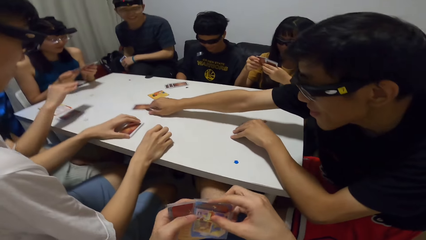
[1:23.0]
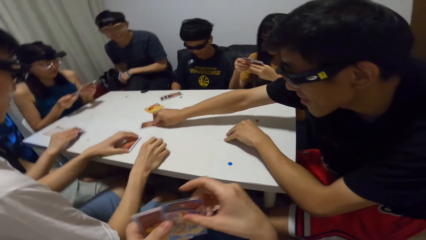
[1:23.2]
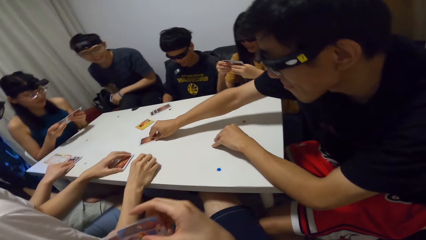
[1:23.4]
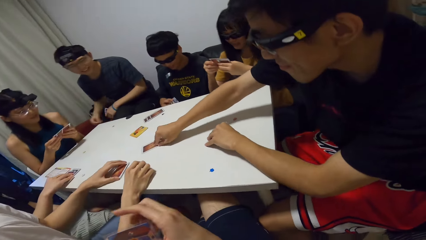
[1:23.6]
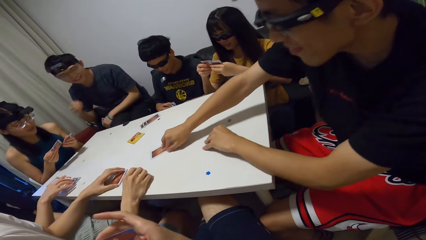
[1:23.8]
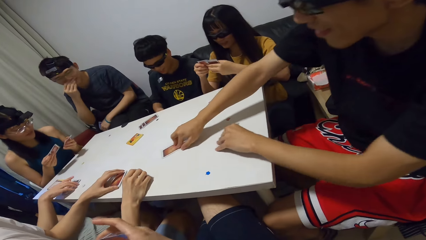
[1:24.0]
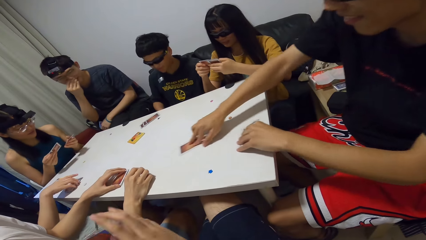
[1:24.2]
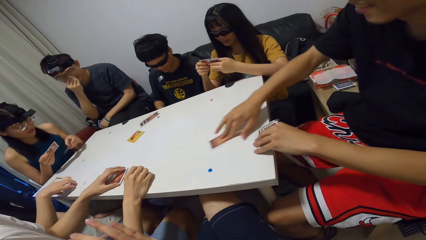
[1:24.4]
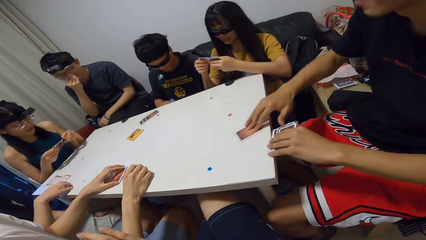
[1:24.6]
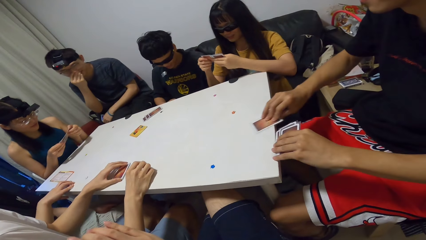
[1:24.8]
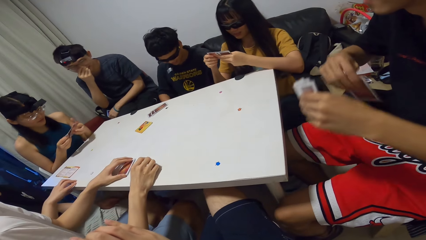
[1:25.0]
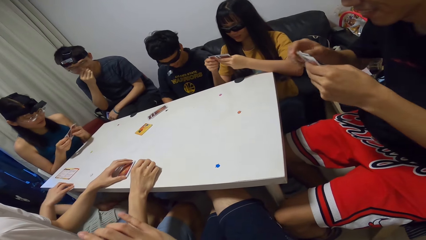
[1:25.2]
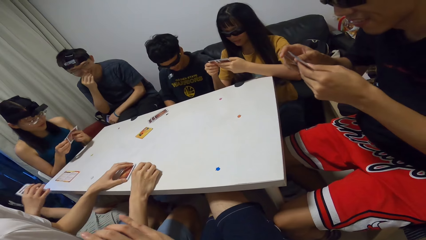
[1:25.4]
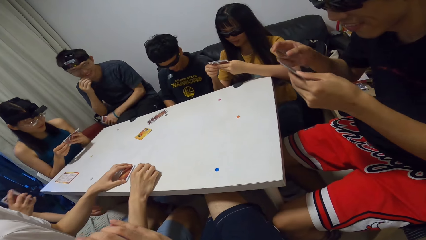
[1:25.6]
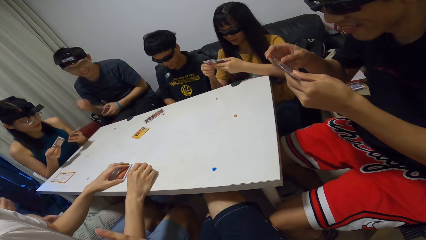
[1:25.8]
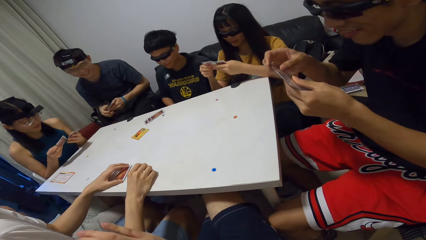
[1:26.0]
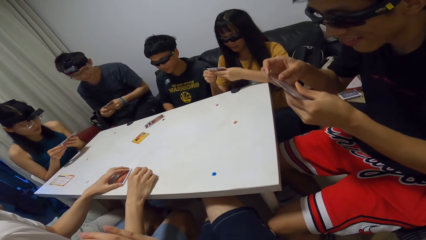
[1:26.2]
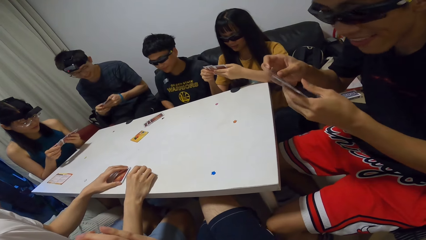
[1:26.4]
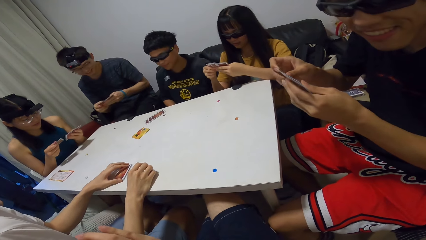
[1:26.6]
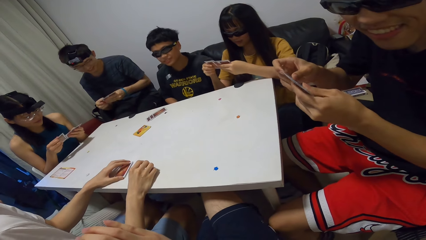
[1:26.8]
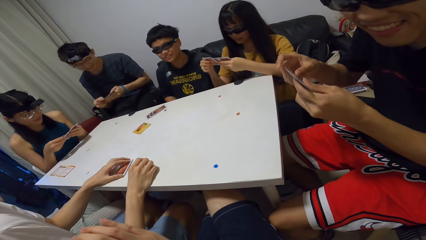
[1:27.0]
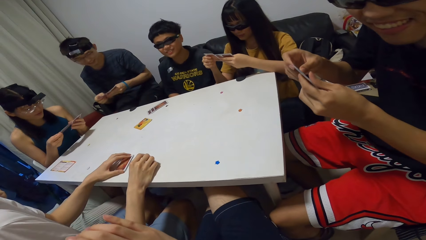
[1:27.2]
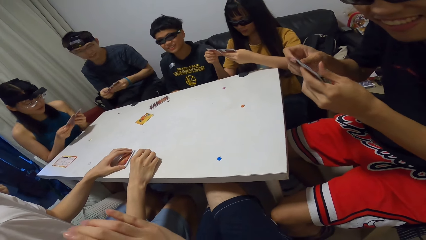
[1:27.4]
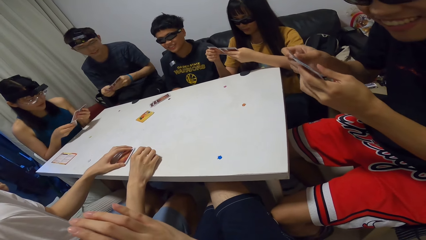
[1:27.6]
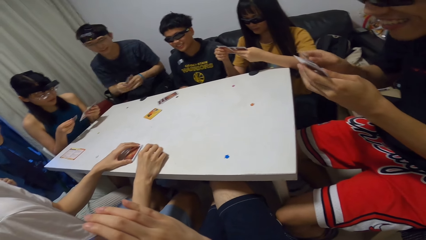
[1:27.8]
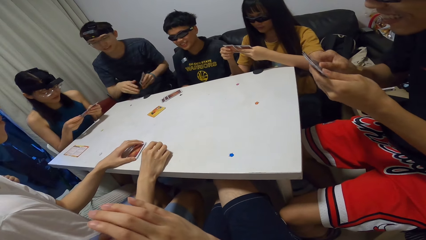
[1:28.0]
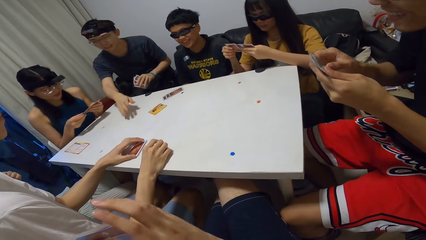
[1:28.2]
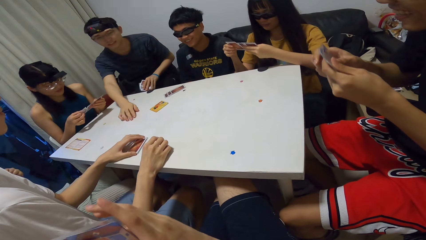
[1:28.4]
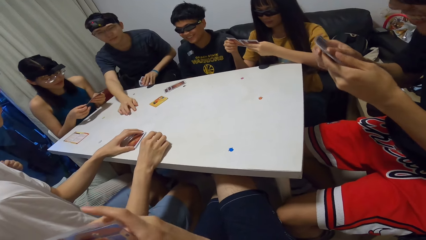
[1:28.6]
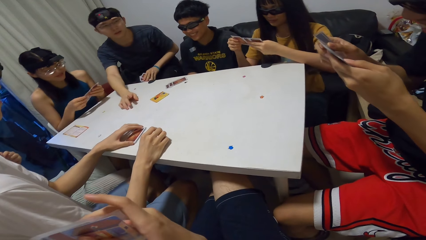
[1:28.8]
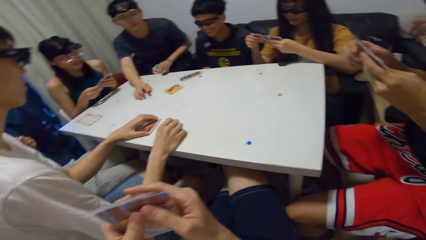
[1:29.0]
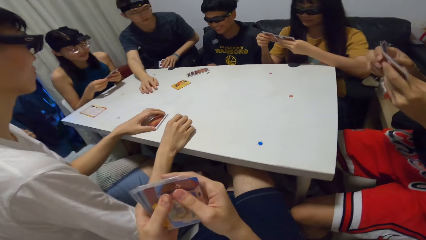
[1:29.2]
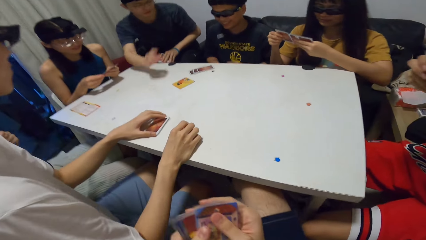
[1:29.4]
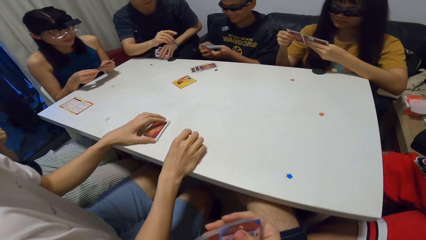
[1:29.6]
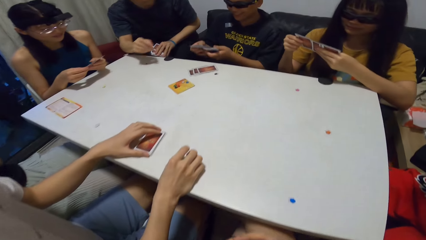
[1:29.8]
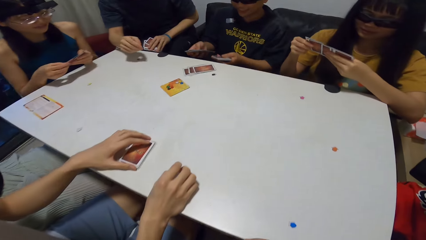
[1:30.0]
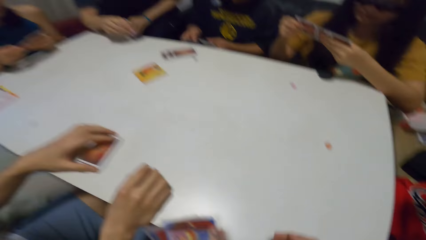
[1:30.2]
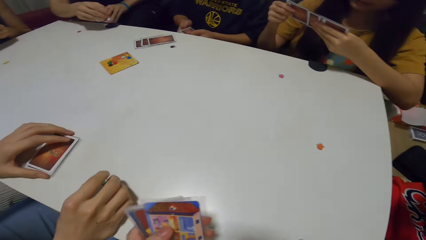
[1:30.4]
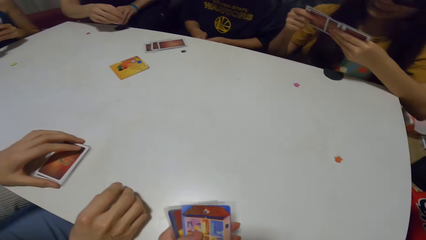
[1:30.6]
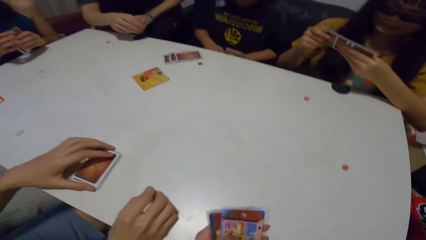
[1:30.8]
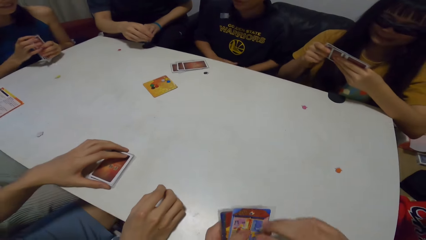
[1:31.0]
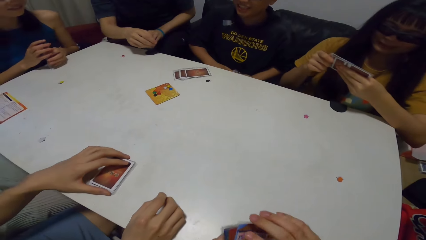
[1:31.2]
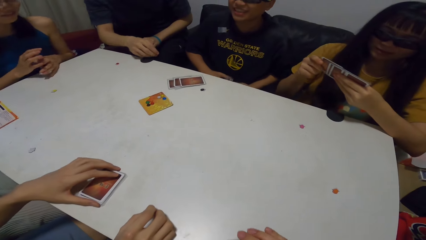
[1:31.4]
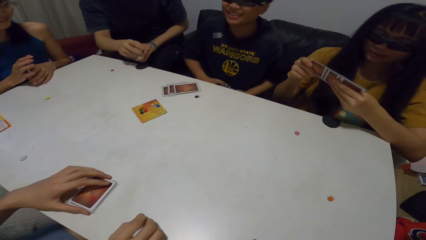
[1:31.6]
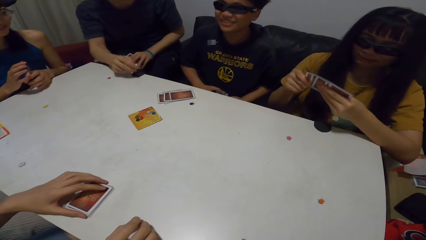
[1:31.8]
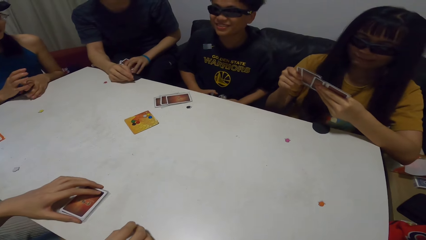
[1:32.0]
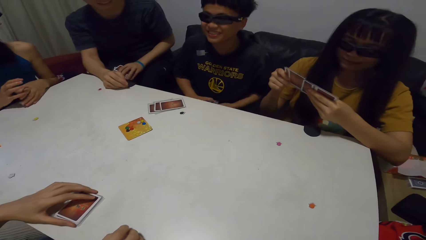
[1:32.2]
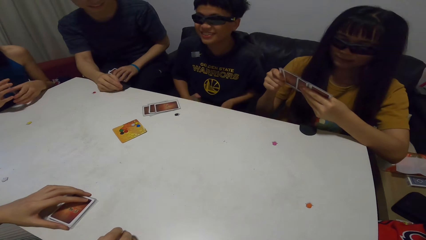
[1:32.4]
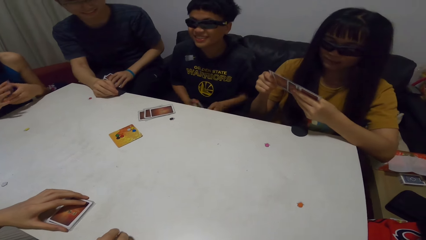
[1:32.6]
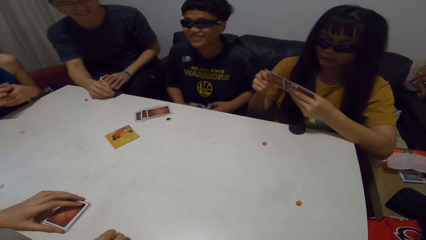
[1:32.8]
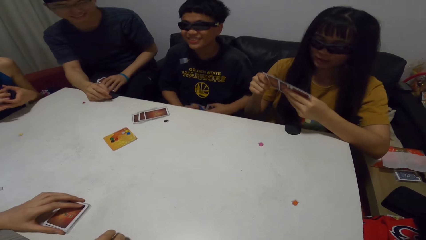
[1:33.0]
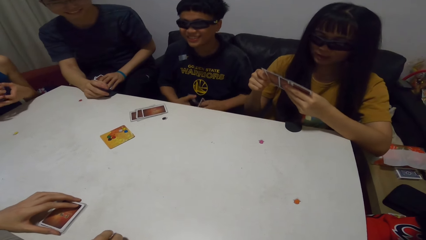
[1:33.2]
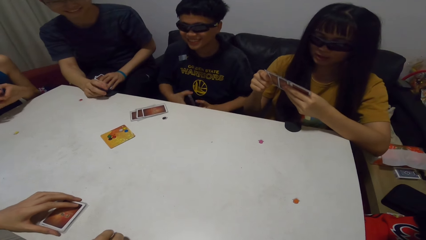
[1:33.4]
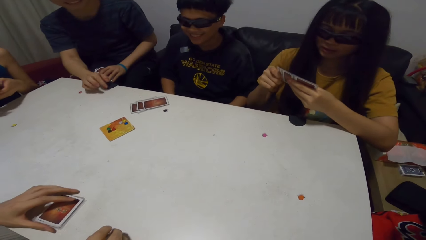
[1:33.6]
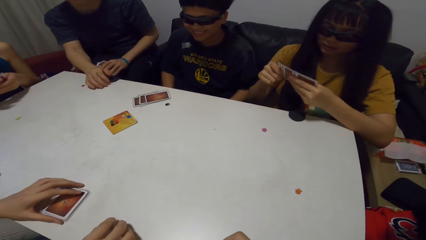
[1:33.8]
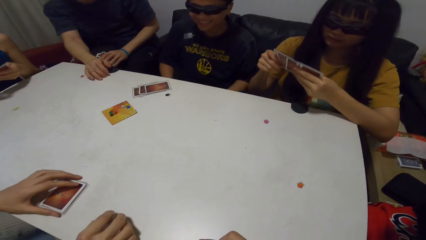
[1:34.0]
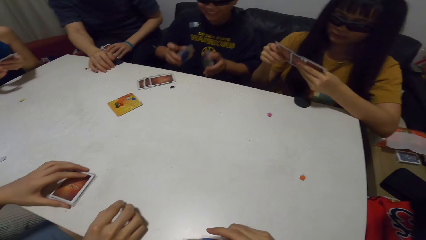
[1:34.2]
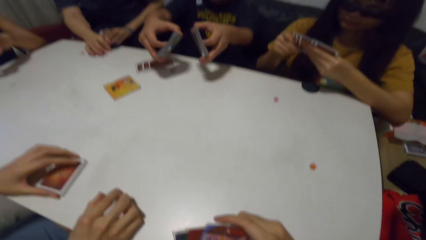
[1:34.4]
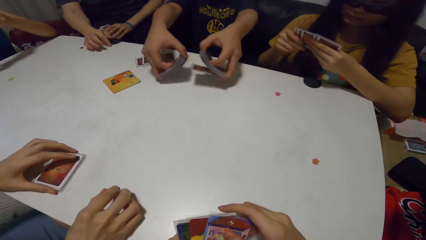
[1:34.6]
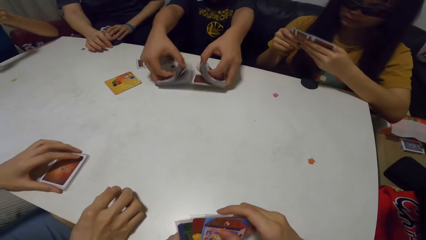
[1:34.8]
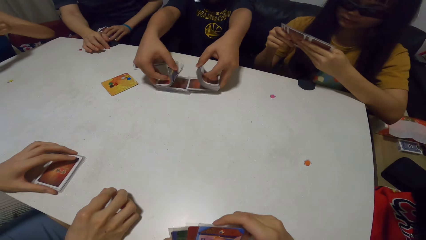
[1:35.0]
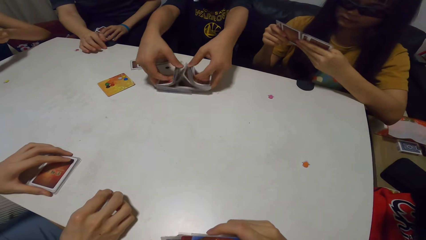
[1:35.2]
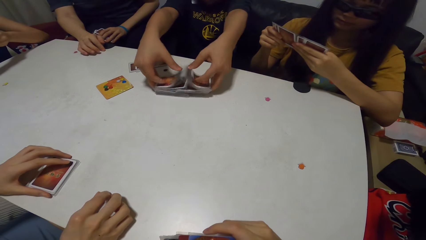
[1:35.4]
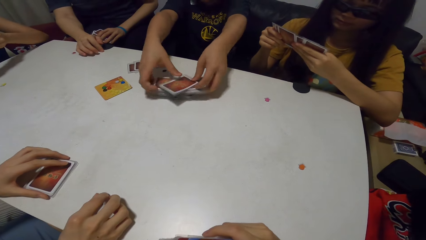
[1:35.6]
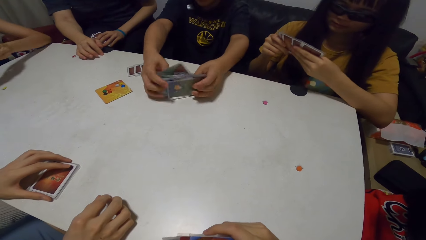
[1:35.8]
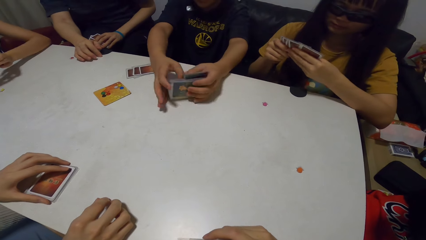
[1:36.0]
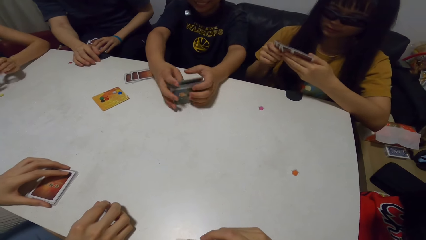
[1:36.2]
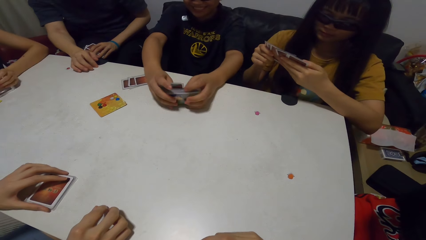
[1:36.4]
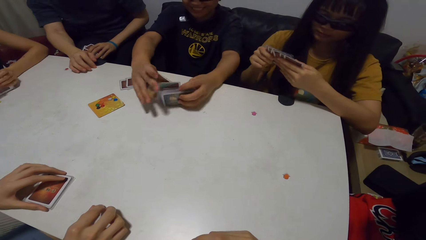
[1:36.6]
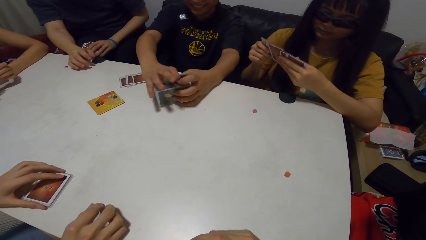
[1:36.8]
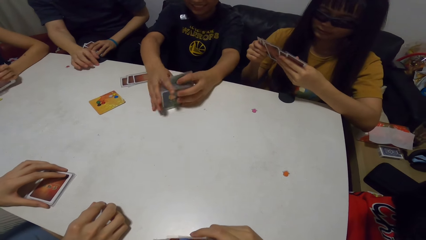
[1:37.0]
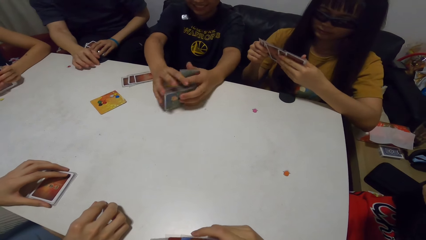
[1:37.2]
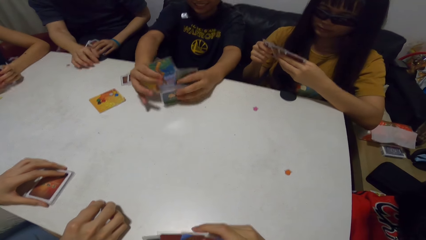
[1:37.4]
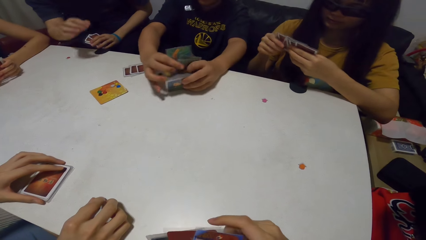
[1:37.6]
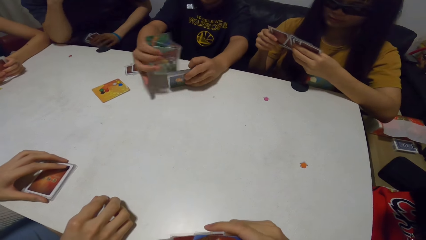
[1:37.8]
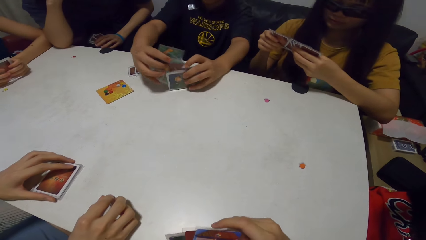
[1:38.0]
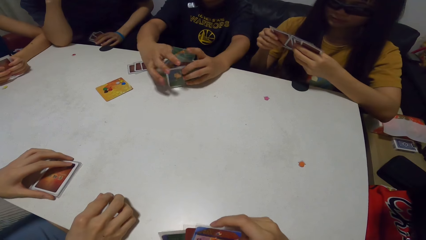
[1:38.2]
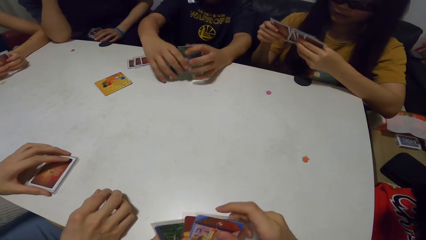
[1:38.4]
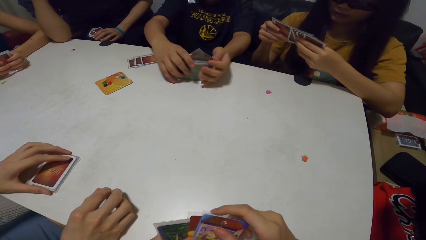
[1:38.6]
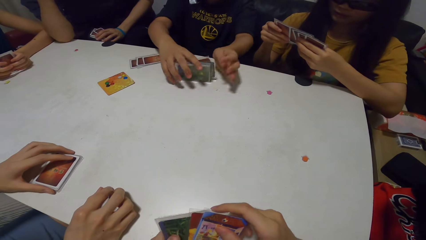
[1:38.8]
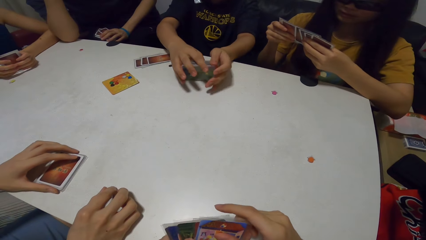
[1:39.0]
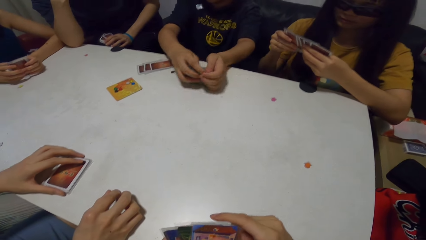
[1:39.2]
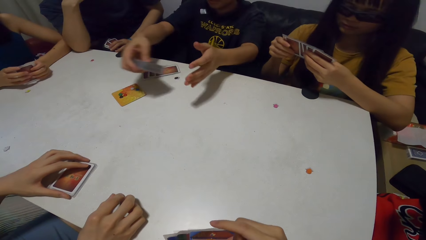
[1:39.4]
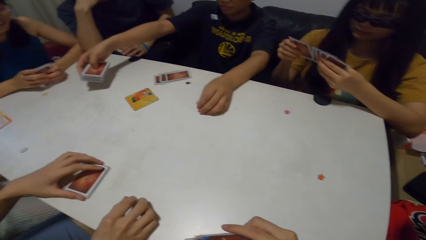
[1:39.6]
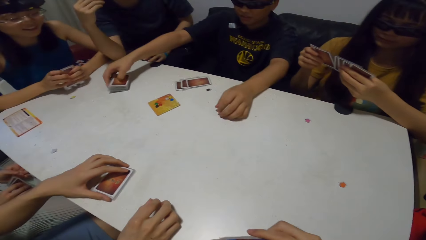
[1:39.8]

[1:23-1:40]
A man drags a card on the table with his right hand. The camera wearer shuffles the card. Another man touches his face. A woman shuffles the card. The first man picks the card on the table with his right hand. Another woman shuffles the card. The first man shuffles the card. The camera wearer interacts with the men and the women. A man shuffles the card. The first man looks at the camera wearer. Another man places his right hand on the table. The camera wearer leans forward. The man who touched his face points at another man. The camera wearer drops cards on the table with both hands. The woman shuffles the card. The other woman shuffles the card. The woman shuffles the card. A man drops the card in each hand on the table. Another man shuffles cards. The first man flashes the cards on the table with each hand, and arranges the cards with both hands. A man taps on the table, and holds his cheeks. The woman shuffles the card.
